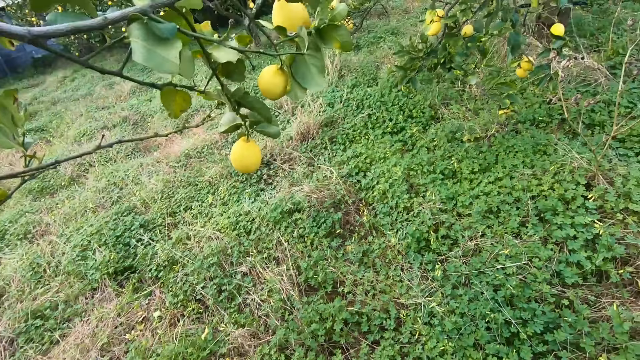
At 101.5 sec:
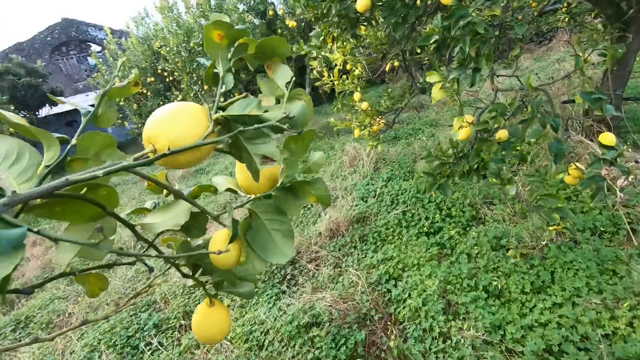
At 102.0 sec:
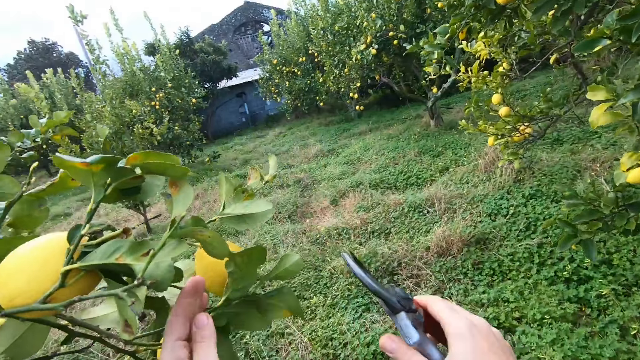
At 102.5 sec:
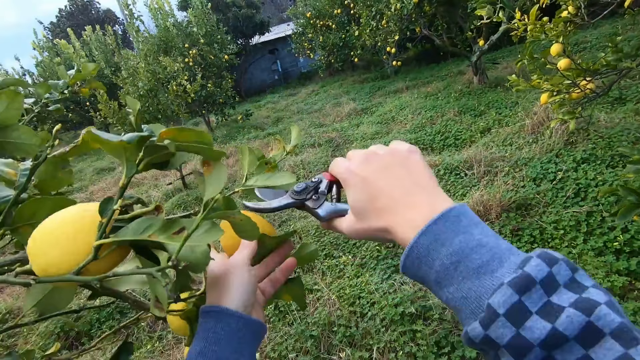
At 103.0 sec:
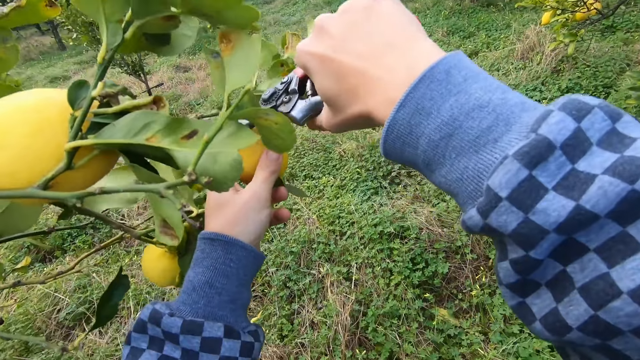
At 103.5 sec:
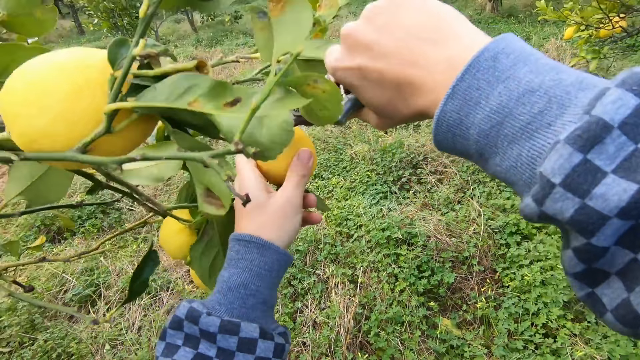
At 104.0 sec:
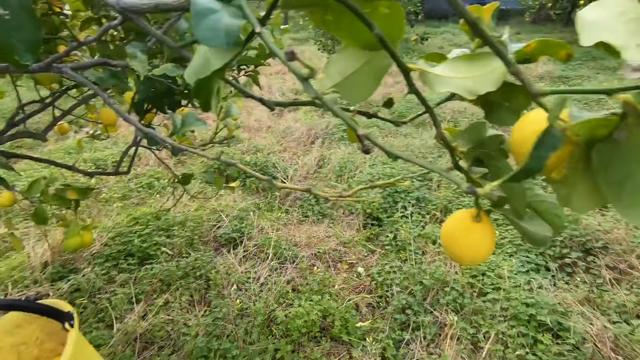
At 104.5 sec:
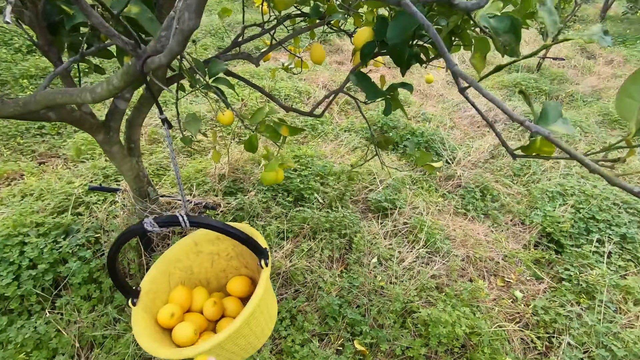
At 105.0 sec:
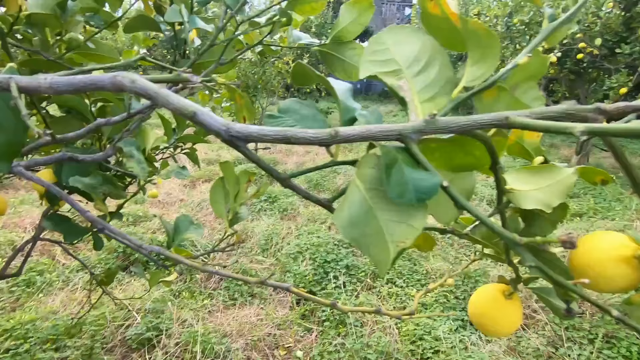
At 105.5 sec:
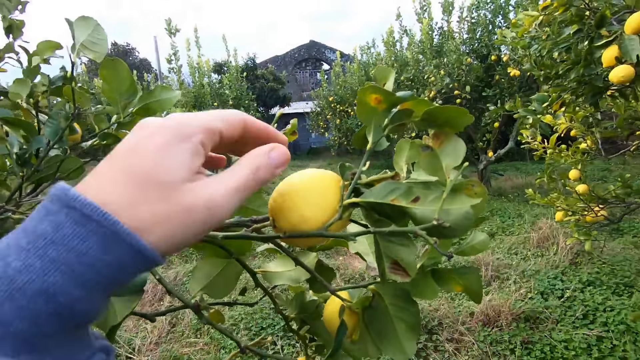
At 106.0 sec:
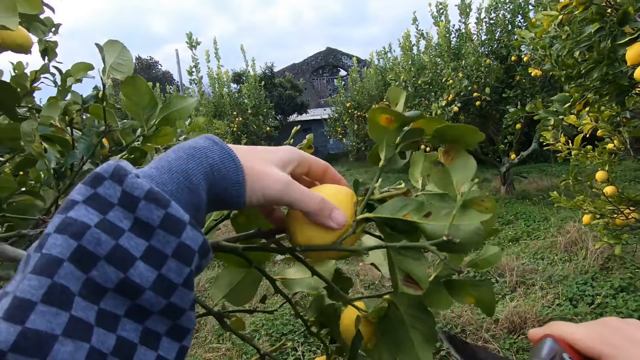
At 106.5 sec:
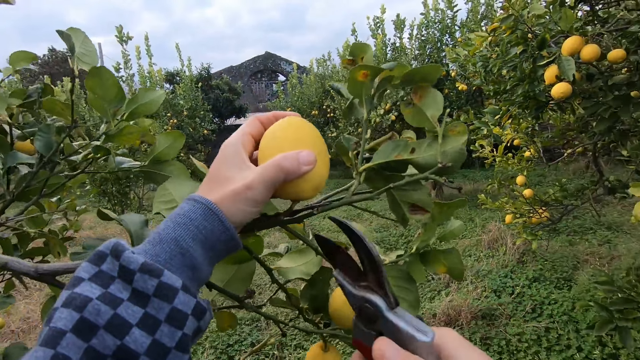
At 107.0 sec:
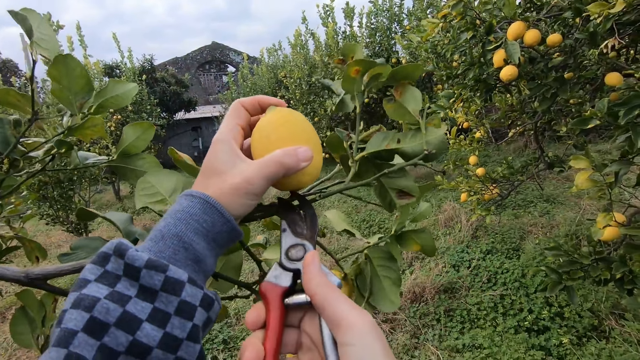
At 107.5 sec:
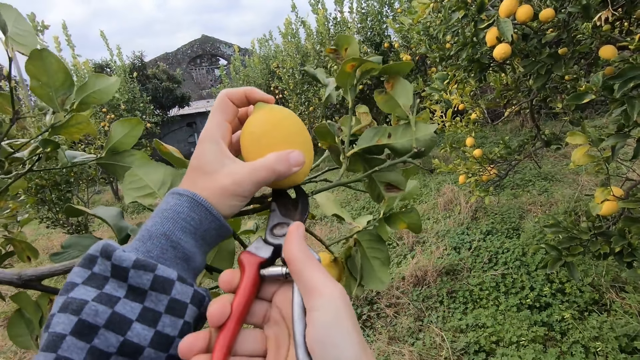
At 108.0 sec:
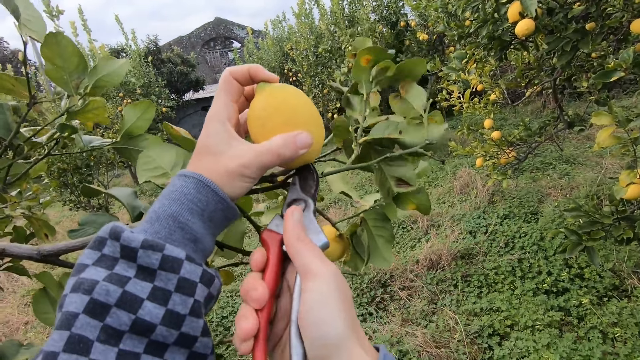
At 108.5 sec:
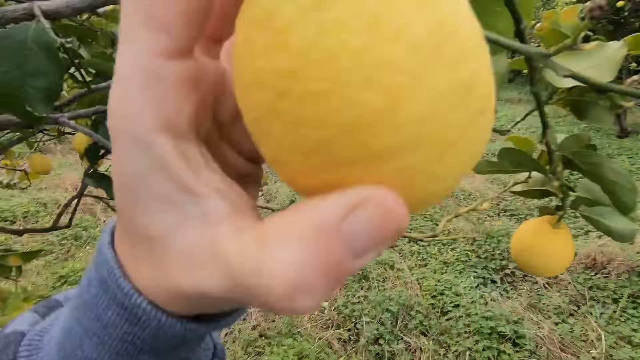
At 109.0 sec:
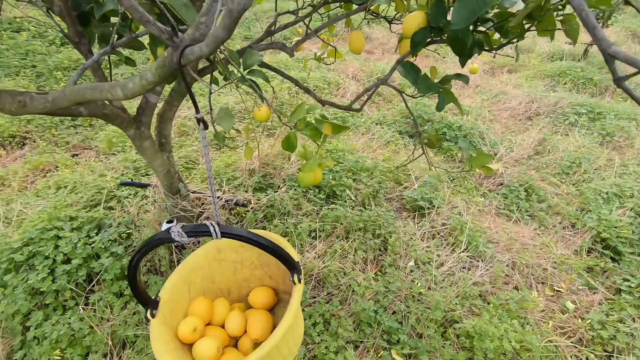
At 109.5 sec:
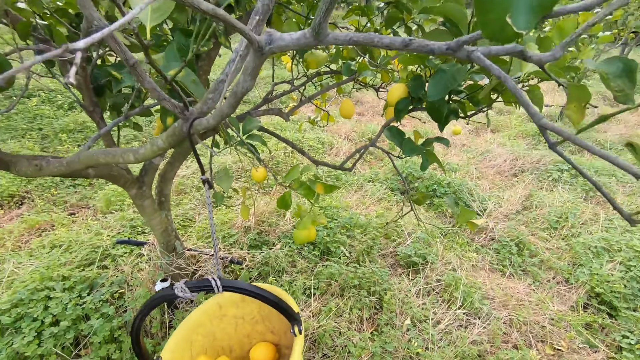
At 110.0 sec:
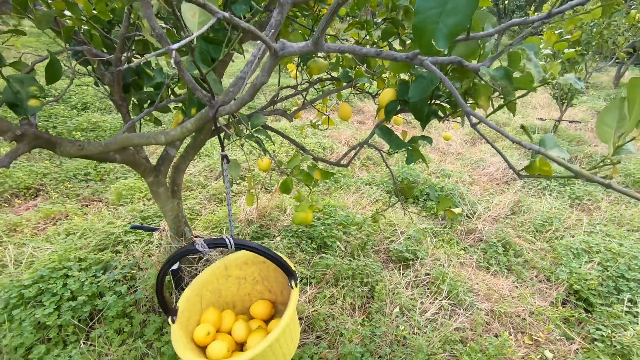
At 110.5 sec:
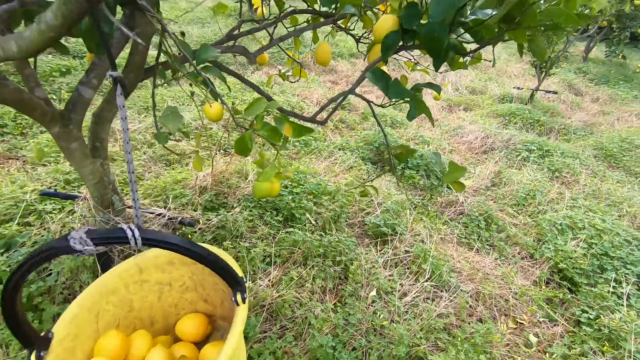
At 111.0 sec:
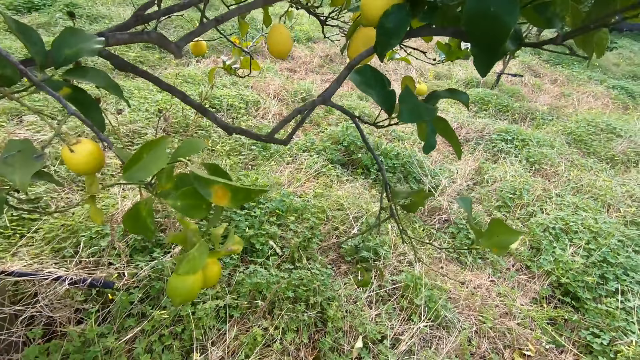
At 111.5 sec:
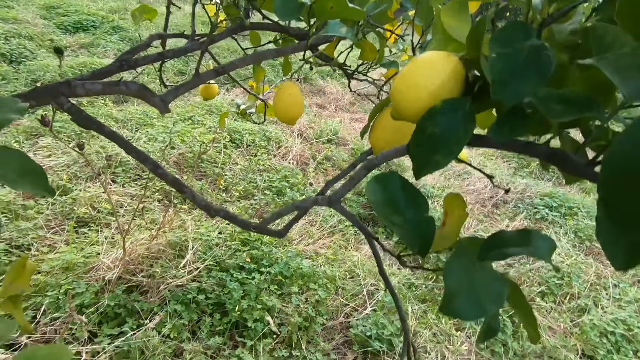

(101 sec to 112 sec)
The camera wearer drops the fruit in the bucket and walks around under the tree. He holds the fruit on the tree with his left hand. He cuts the fruit on the tree with a pruning shear in his right hand. He looks around the field. He drops the fruit in the bucket with his left hand. He looks around the tree. He holds the fruit on the tree with his left hand. He cuts the fruit on the tree with the pruning shear in his right hand. He drops the fruit in the bucket with his left hand. He walks around under the tree.

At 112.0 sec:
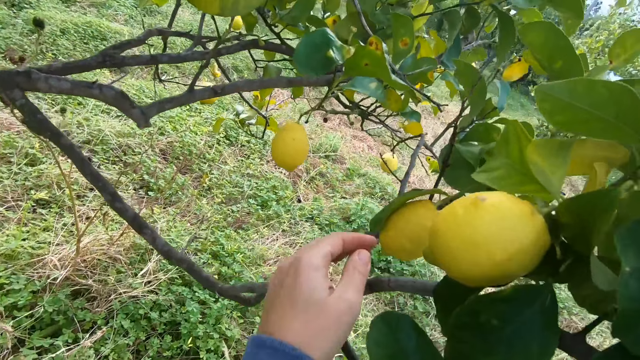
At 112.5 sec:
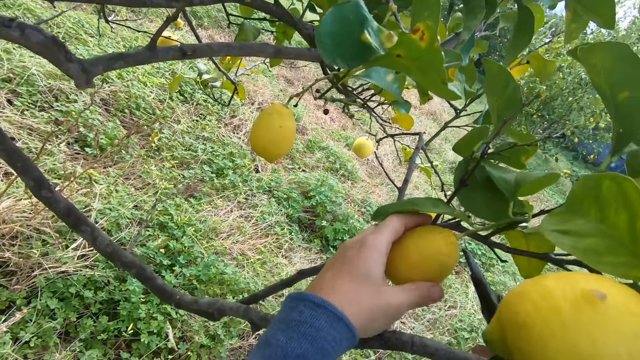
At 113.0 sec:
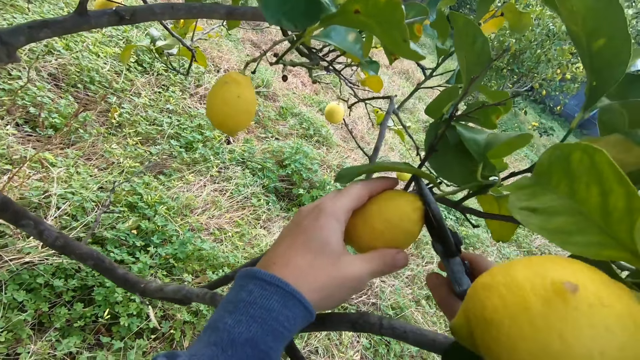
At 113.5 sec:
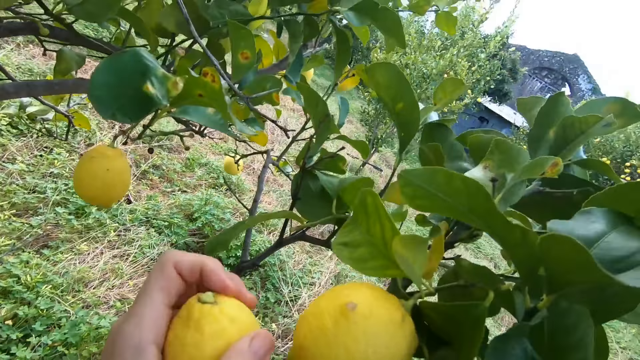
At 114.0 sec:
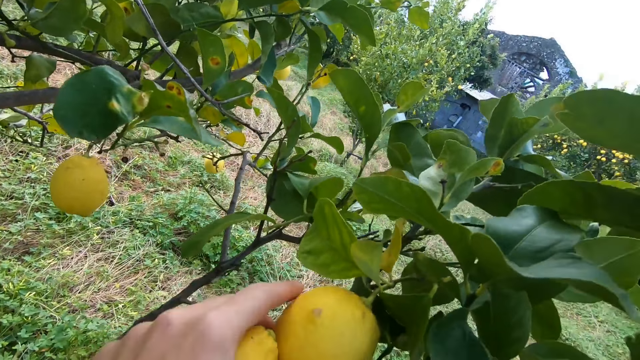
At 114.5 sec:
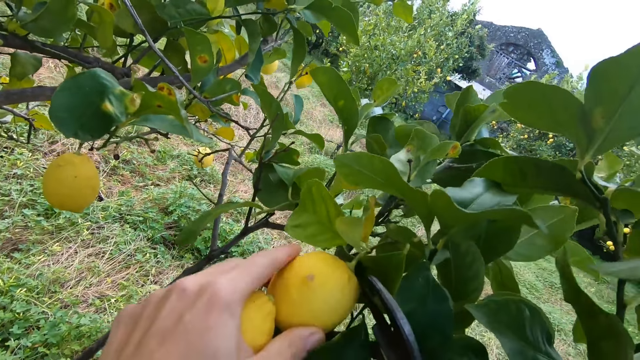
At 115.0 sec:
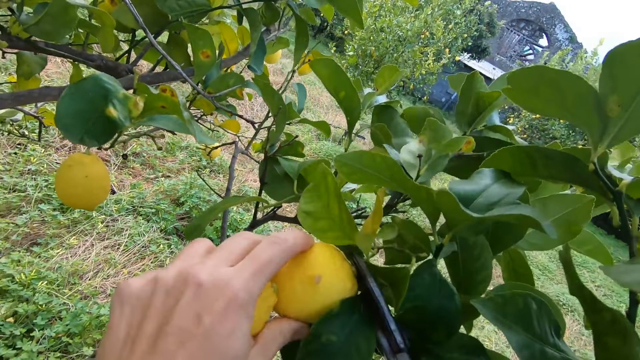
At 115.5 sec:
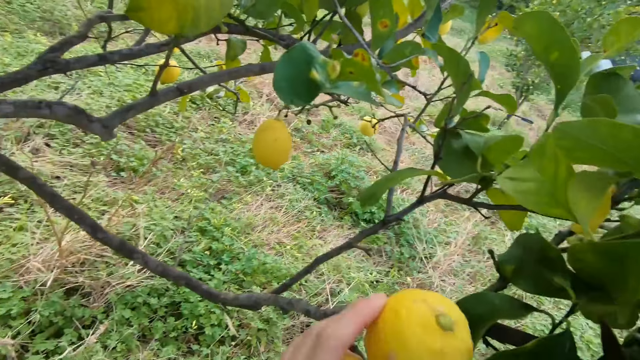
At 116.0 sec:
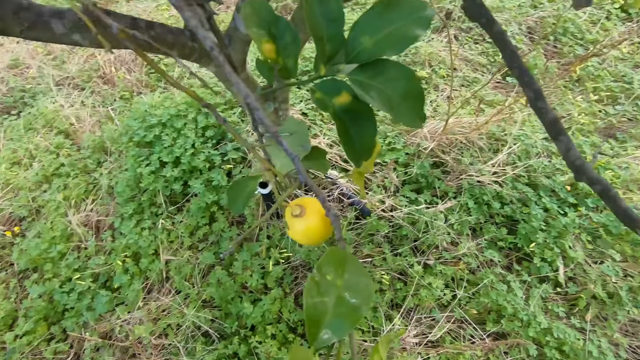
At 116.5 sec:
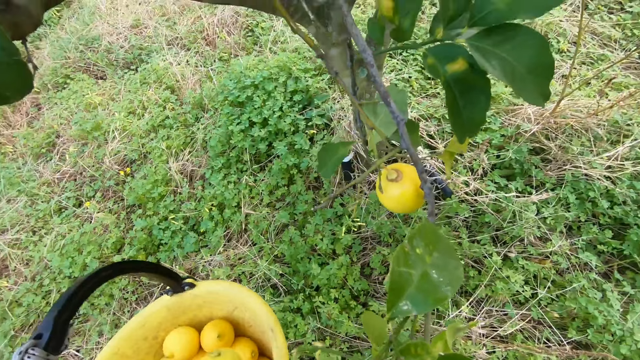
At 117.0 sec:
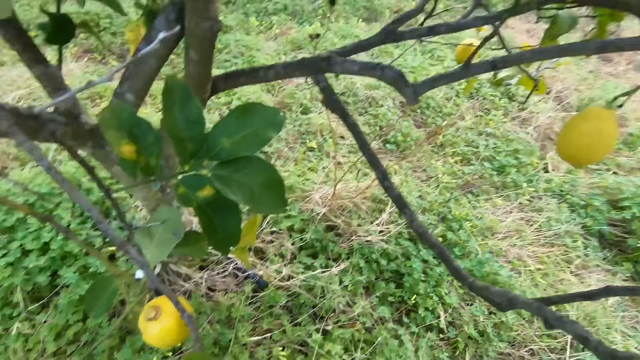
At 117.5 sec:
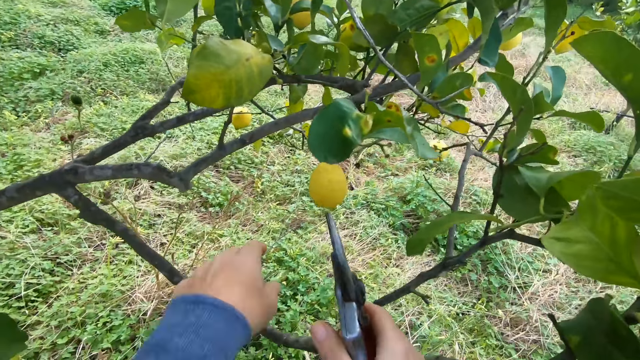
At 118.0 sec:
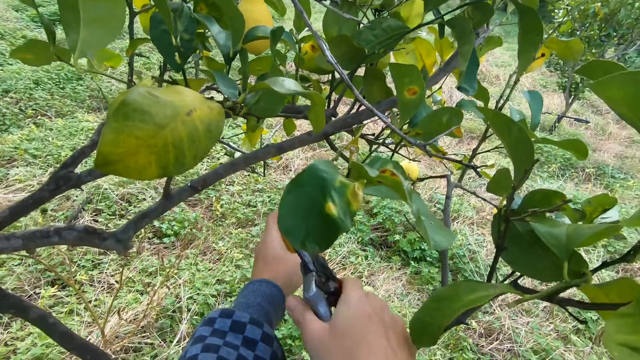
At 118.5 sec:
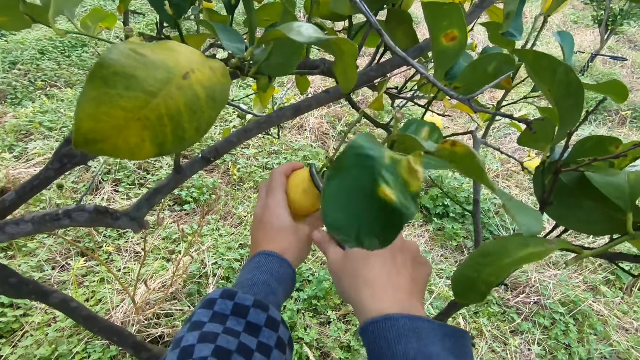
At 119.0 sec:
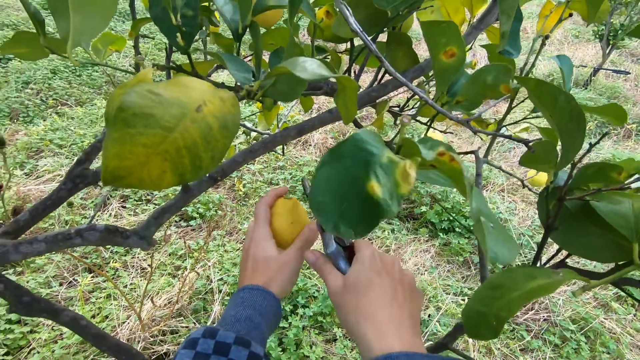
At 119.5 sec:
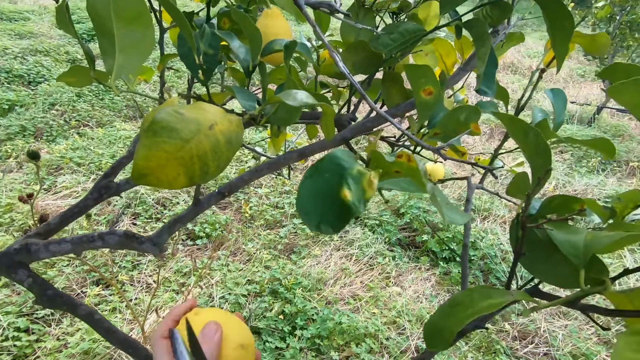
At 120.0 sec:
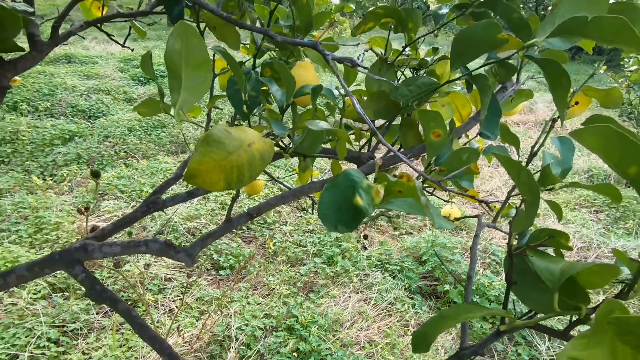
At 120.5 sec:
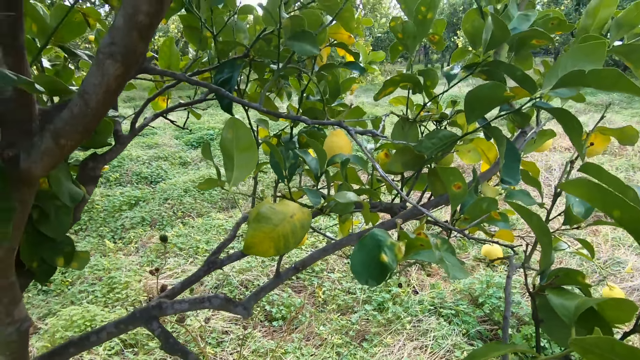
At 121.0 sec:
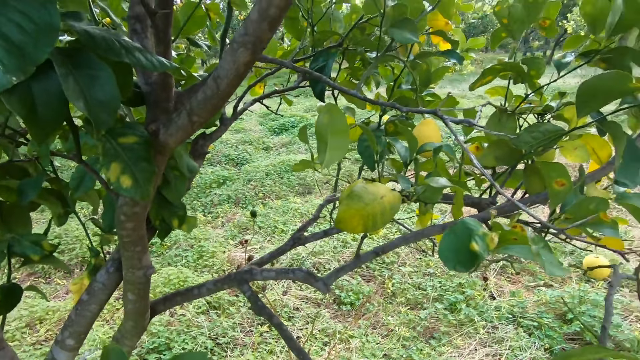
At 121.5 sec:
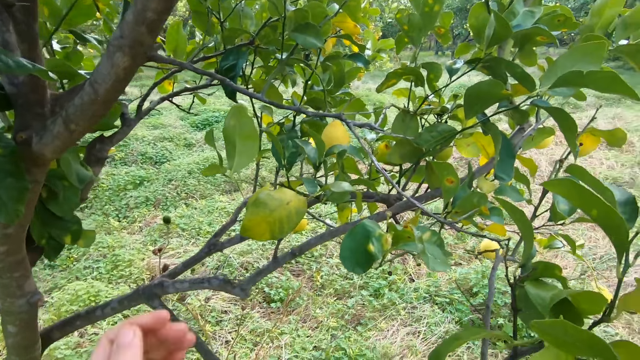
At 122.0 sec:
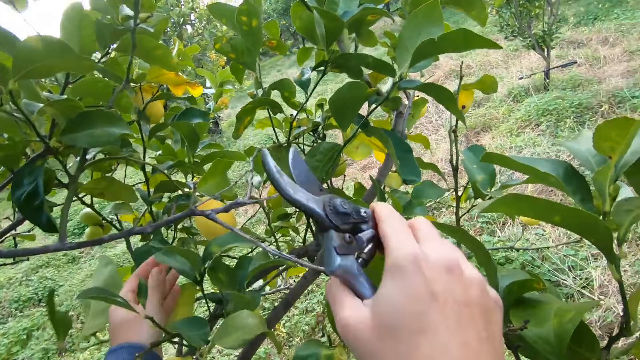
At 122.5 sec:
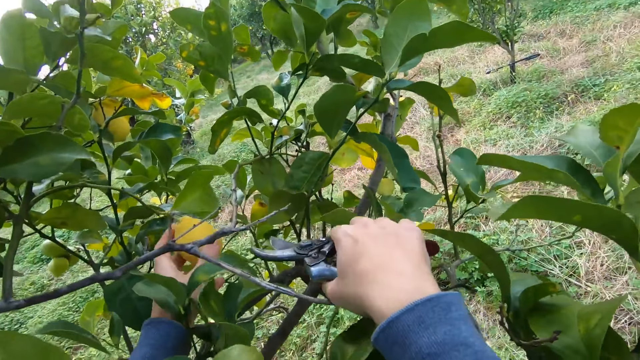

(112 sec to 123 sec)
The camera wearer holds the fruit on the tree with his left hand. He cuts the fruit on the tree with a pruning shear in his right hand. He holds the fruit on the tree with his left hand. He cuts the fruit on the tree with the pruning shear in his right hand. He drops the fruits in the bucket with his left hand. He holds the fruit on the tree with his left hand. He cuts the fruit on the tree with the pruning shear in his right hand. He drops the fruit in the bucket. He holds a lemon on the tree with his left hand.
